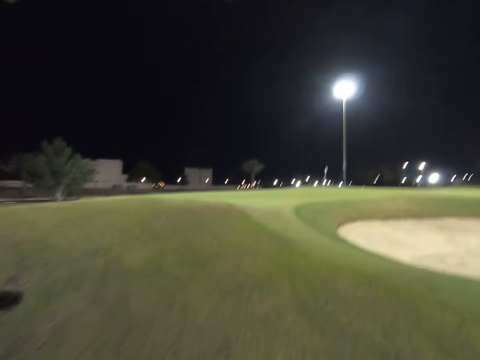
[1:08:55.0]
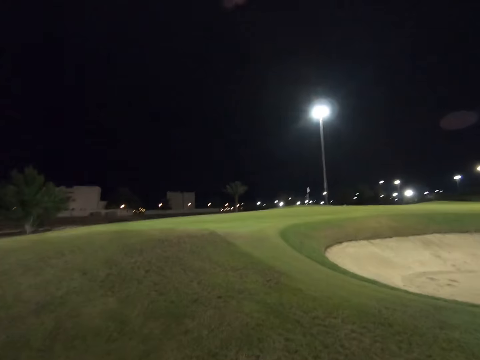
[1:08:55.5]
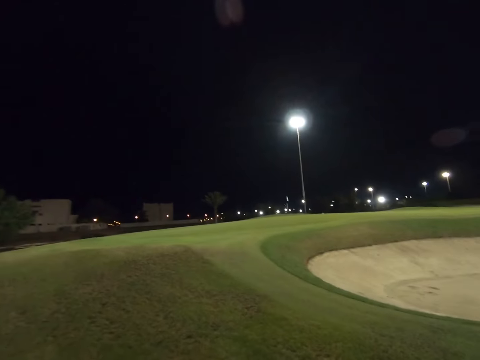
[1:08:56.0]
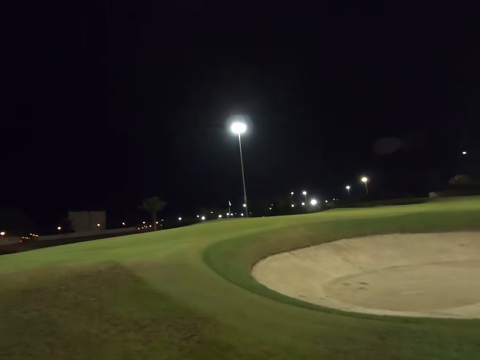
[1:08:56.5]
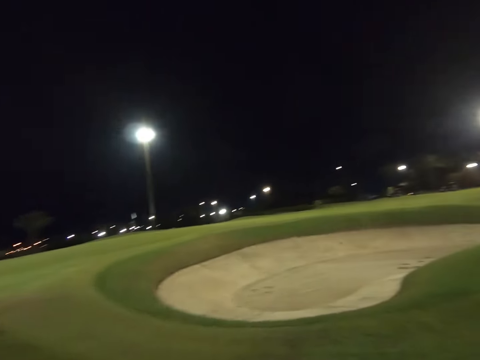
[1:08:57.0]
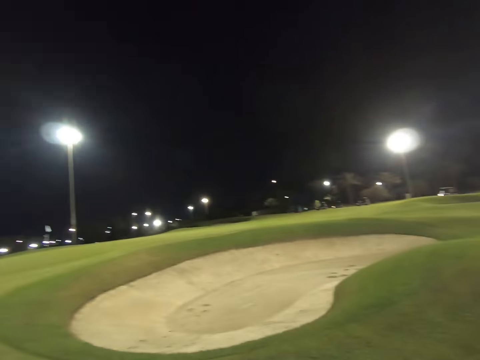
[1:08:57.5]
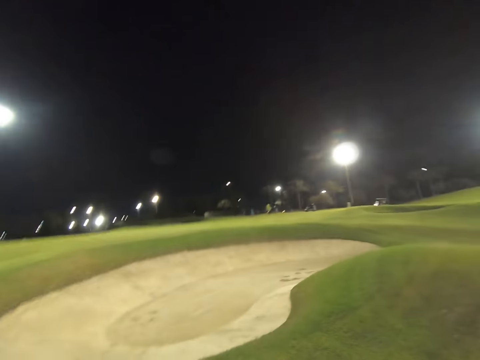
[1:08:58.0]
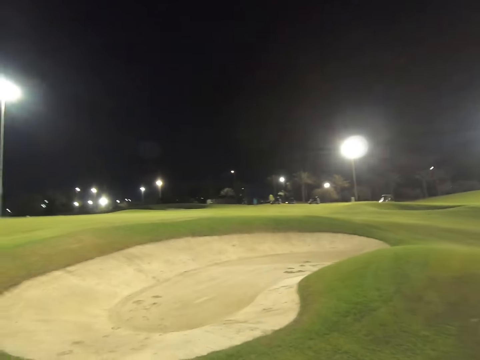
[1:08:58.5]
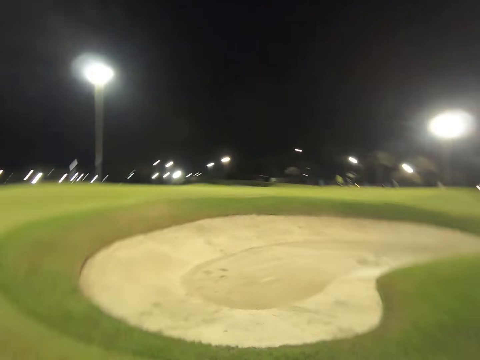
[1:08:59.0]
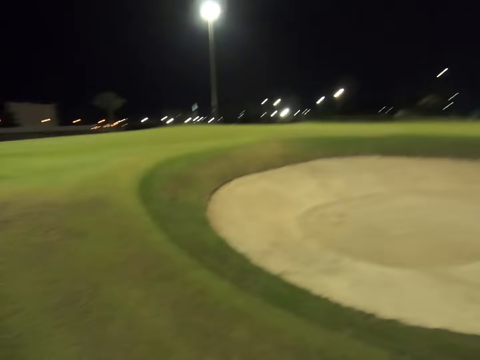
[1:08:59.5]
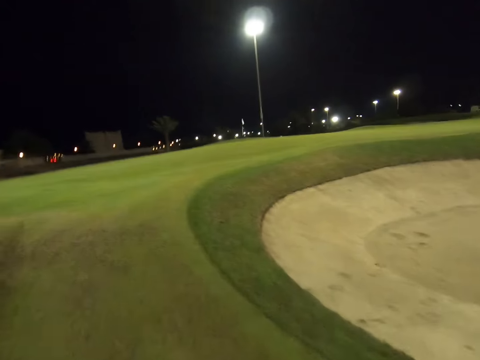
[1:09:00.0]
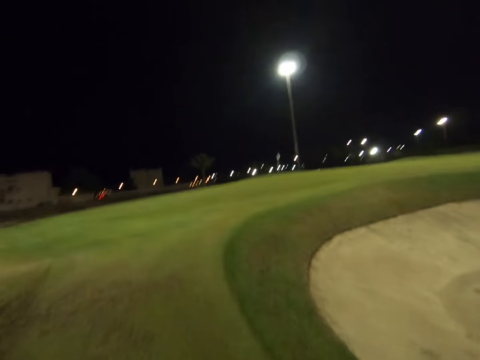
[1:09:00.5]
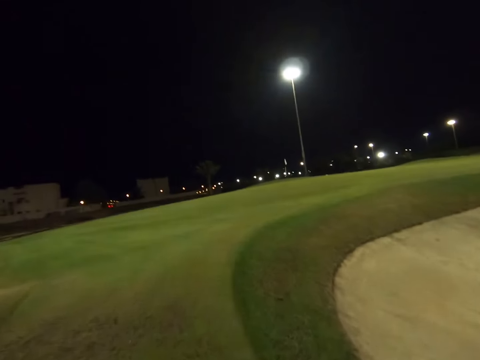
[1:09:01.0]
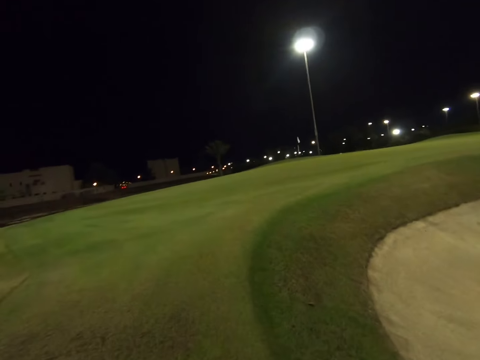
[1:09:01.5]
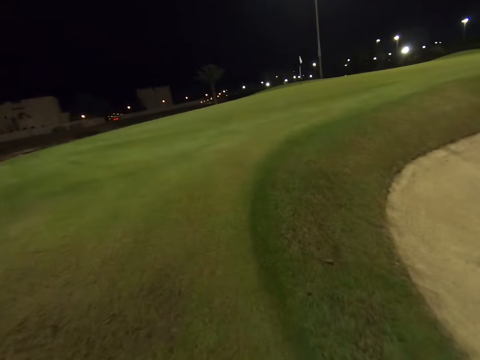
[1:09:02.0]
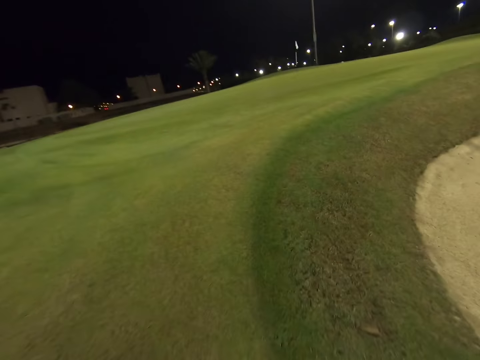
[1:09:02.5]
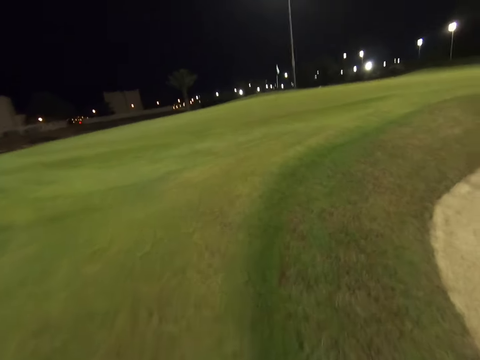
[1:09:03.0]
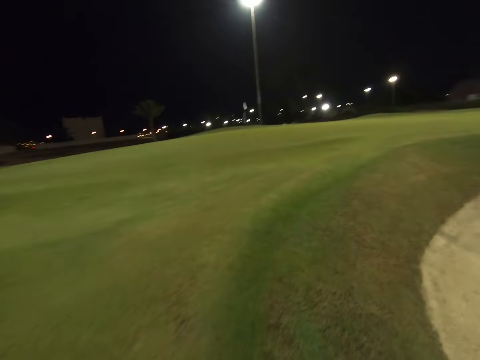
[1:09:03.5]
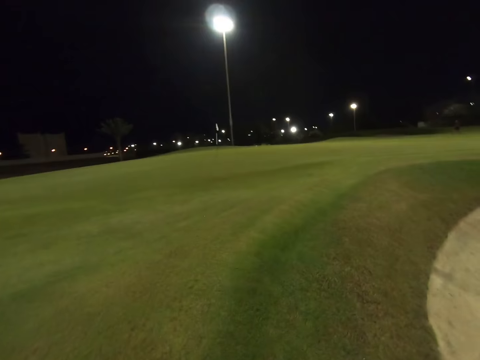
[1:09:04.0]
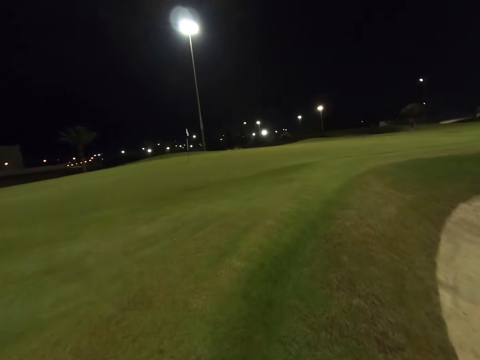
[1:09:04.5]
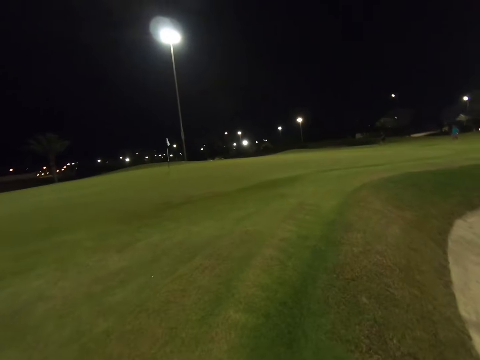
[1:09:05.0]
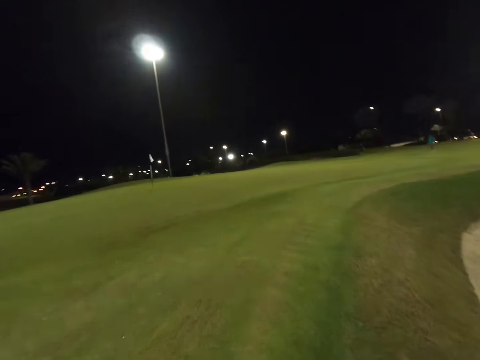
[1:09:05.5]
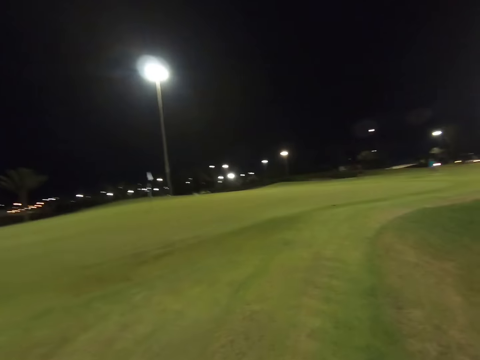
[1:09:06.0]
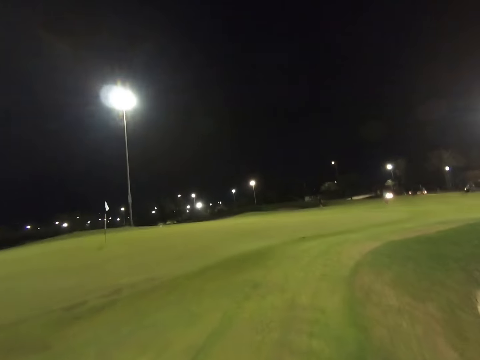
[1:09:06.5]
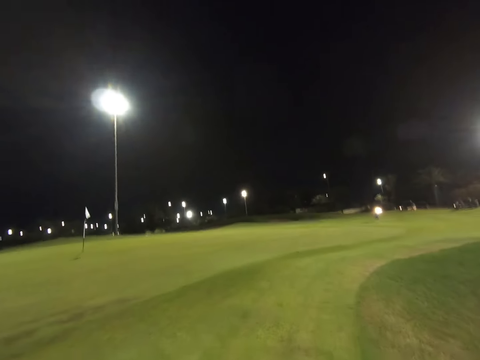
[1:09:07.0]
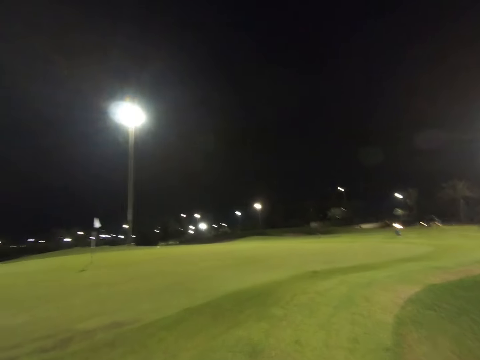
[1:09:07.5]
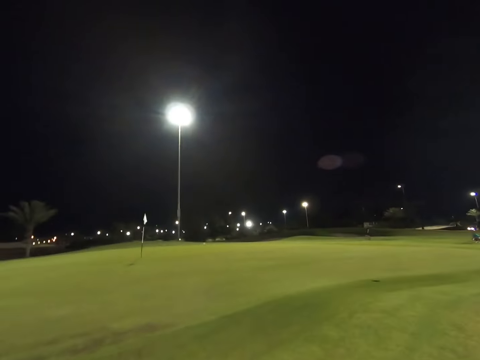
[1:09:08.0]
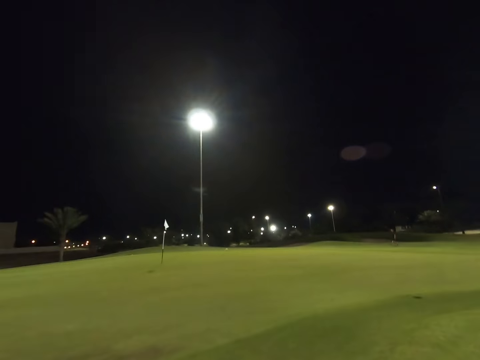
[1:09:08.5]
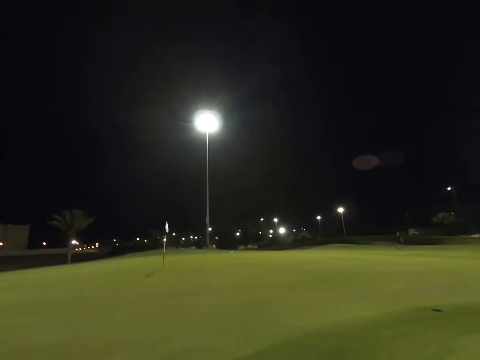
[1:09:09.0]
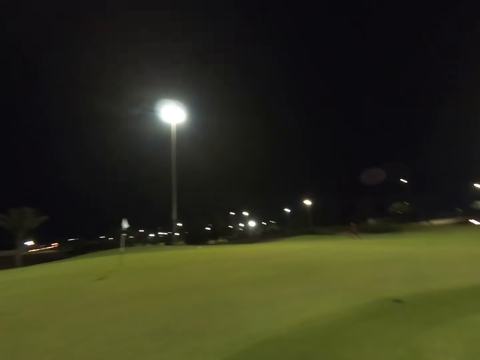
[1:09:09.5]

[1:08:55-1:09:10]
The camera wearer walks across the golf course.

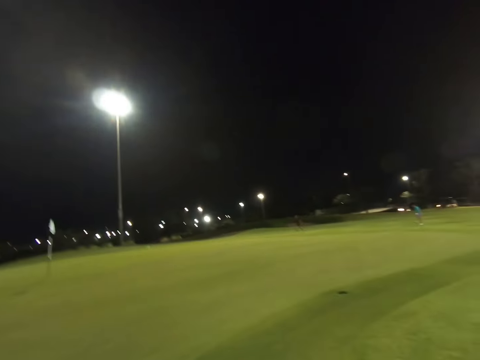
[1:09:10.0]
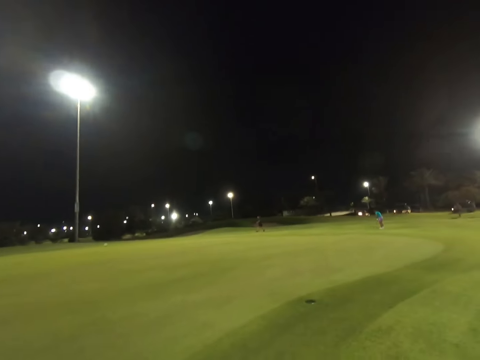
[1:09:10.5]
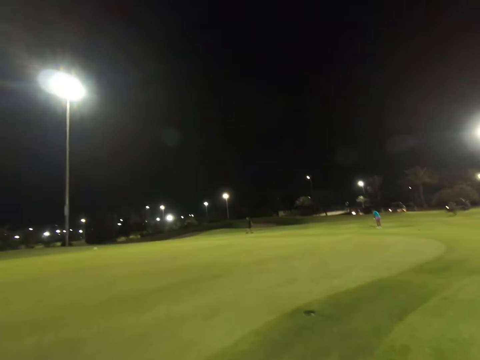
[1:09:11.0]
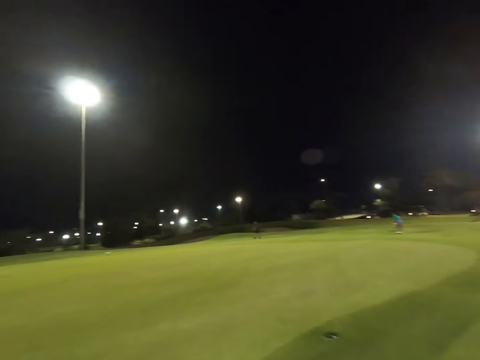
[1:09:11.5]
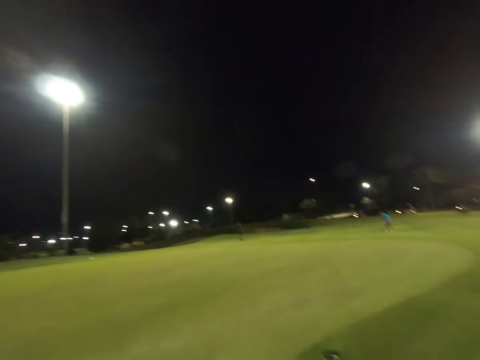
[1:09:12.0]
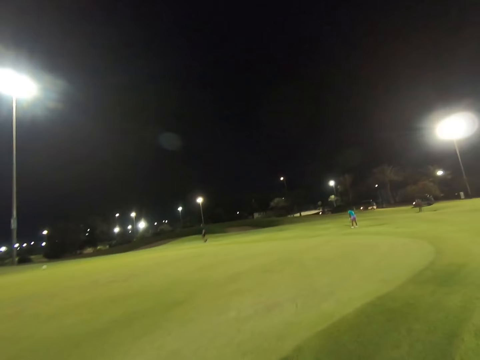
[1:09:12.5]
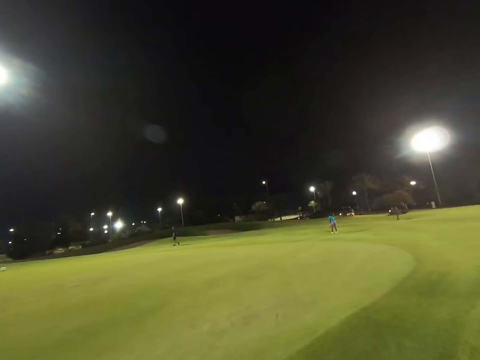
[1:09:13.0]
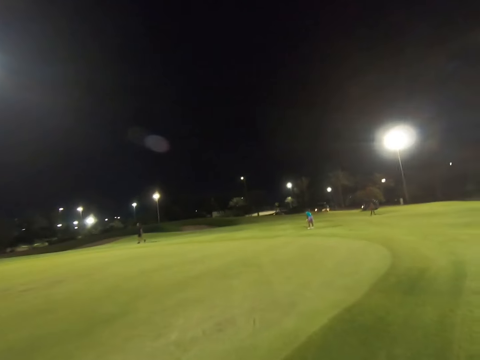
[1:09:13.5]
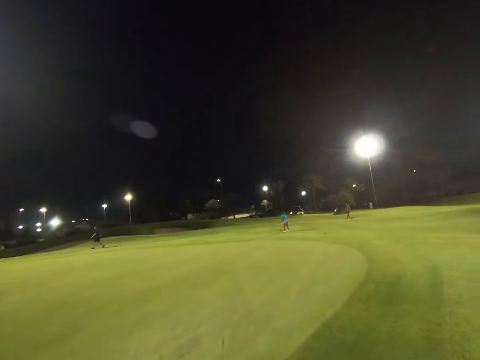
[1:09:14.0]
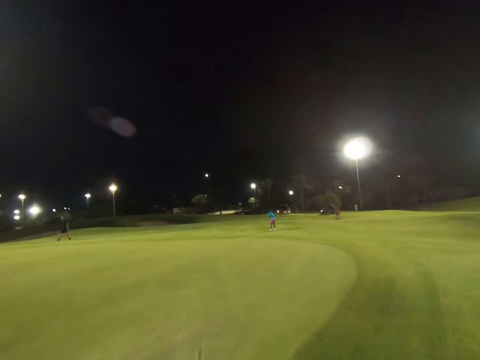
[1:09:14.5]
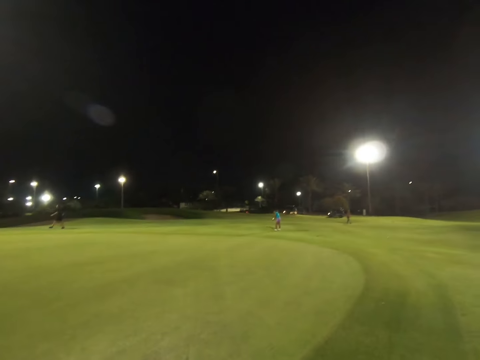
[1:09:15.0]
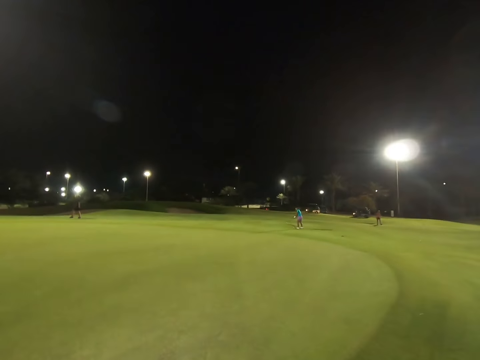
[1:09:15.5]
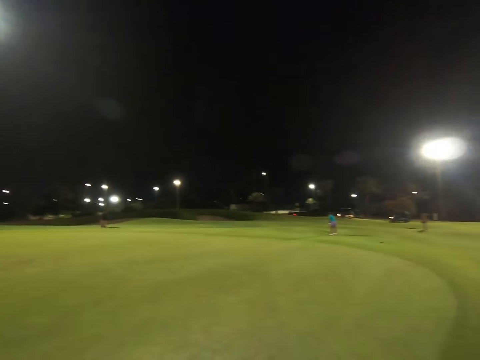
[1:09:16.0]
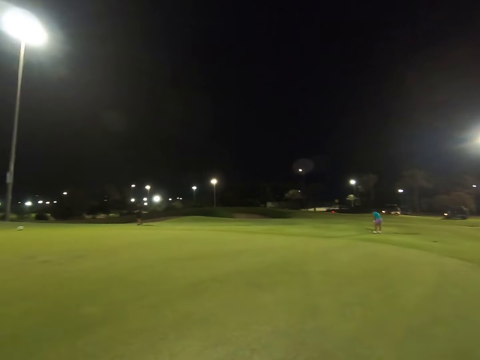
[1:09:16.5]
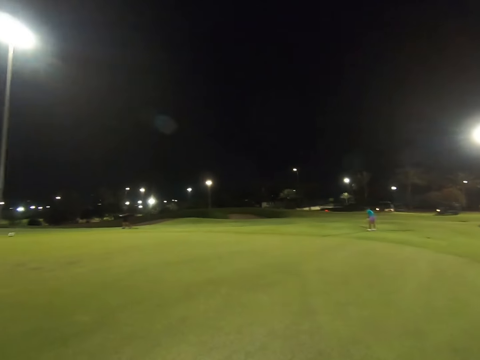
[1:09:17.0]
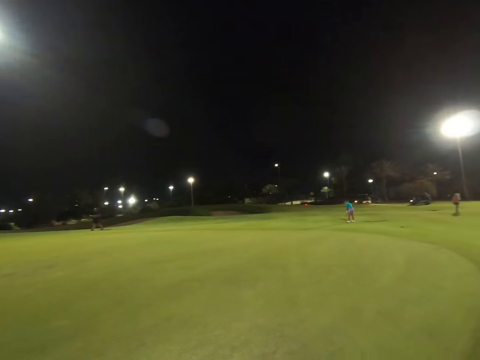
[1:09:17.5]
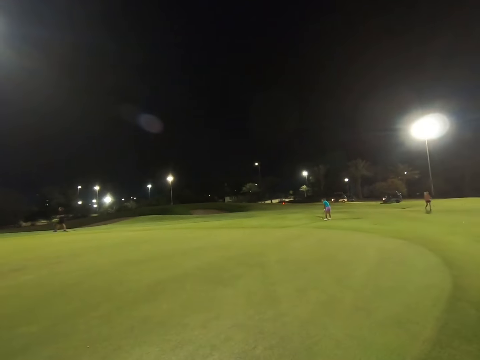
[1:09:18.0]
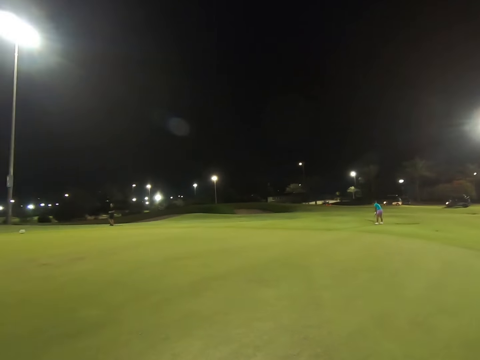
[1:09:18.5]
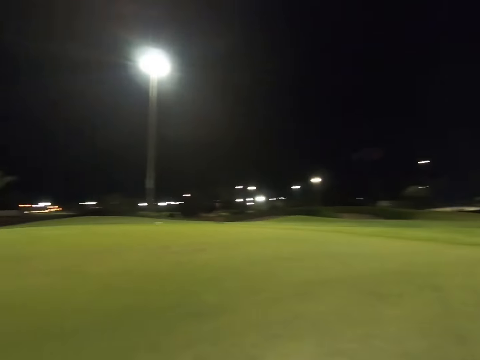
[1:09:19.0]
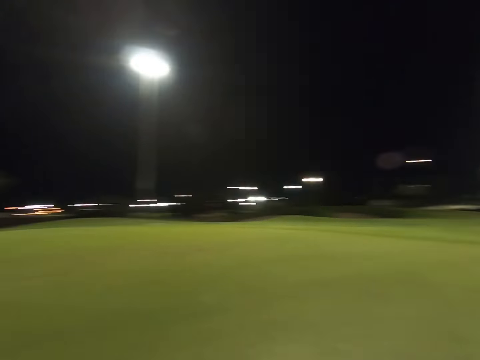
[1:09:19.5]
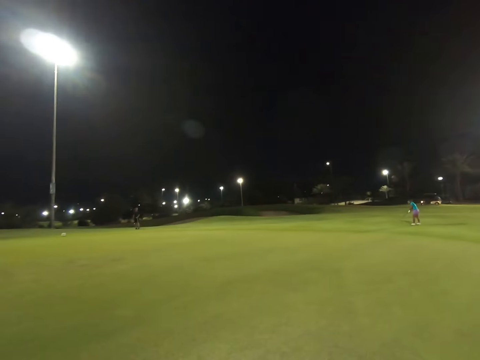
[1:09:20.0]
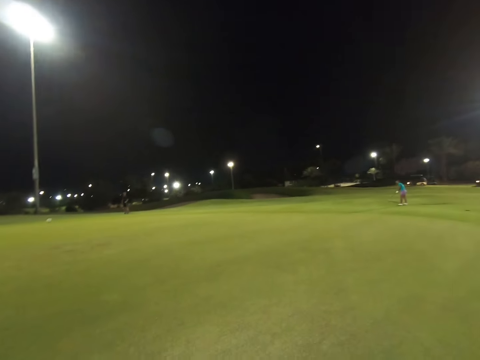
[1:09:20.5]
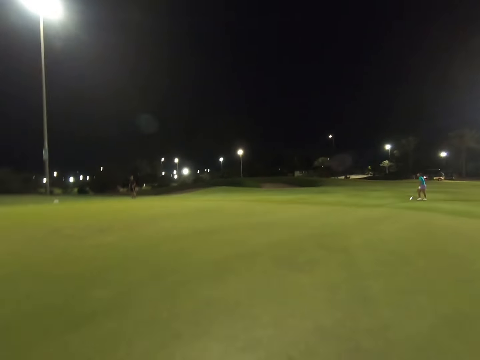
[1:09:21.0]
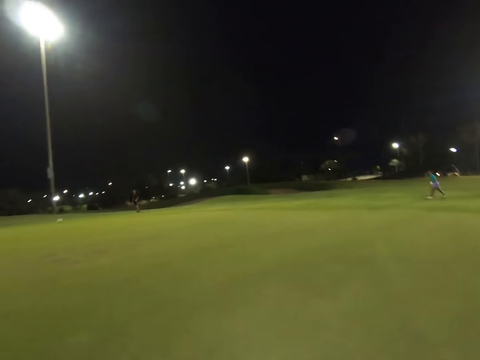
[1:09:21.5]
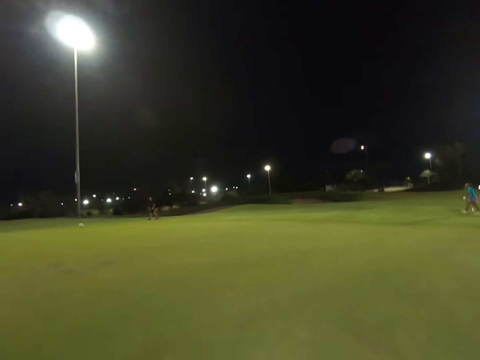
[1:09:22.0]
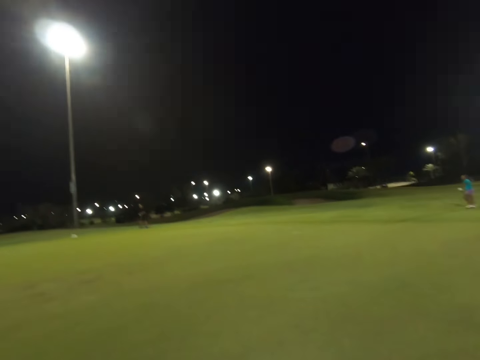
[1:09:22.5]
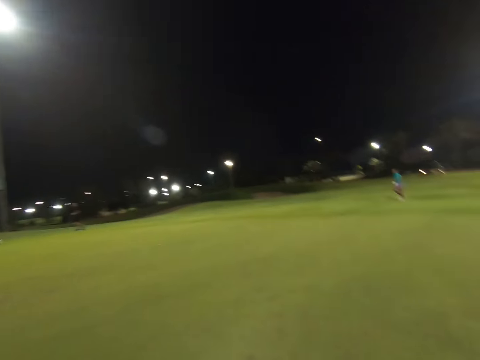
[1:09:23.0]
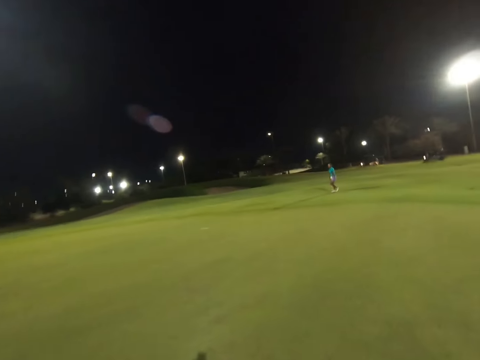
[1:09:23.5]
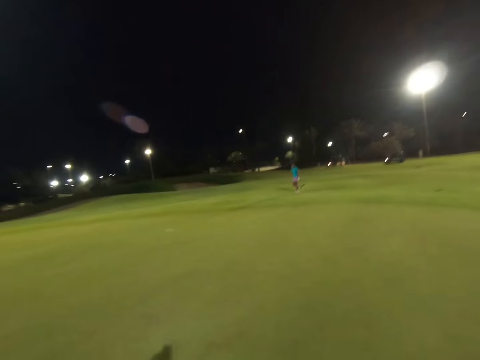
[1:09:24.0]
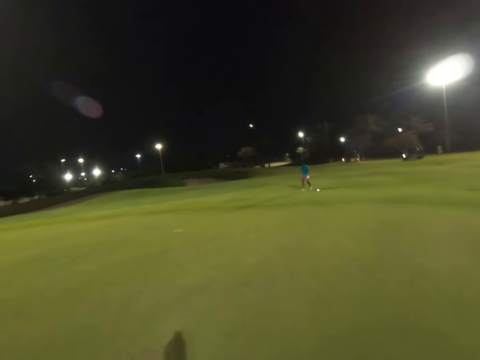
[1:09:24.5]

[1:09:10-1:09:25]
The camera wearer looks around the golf course.
